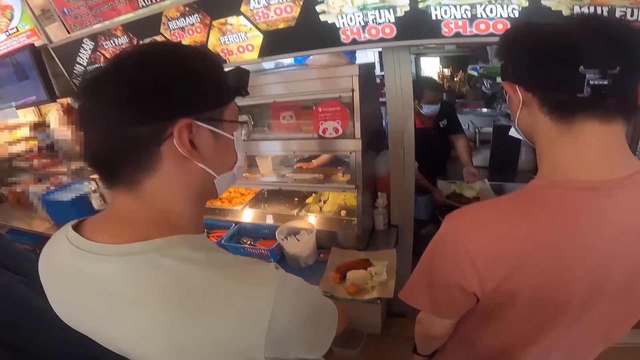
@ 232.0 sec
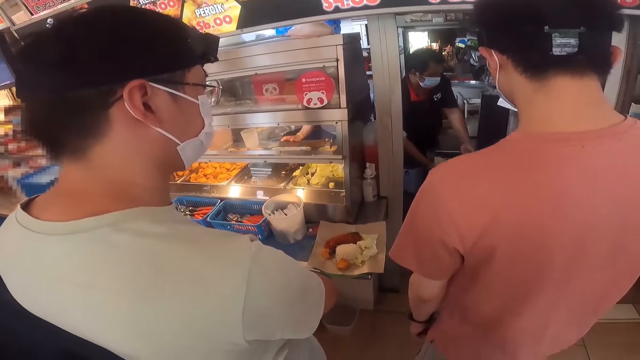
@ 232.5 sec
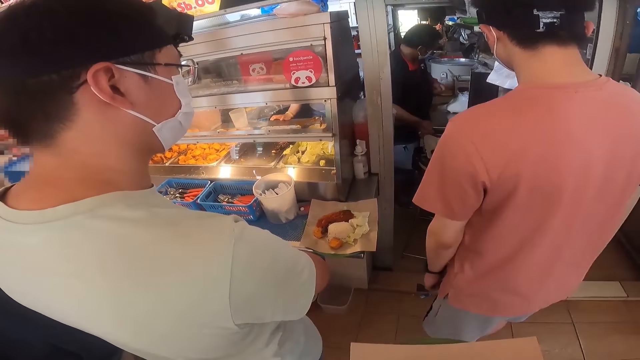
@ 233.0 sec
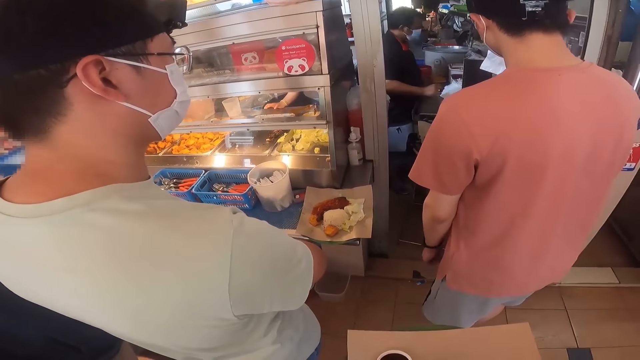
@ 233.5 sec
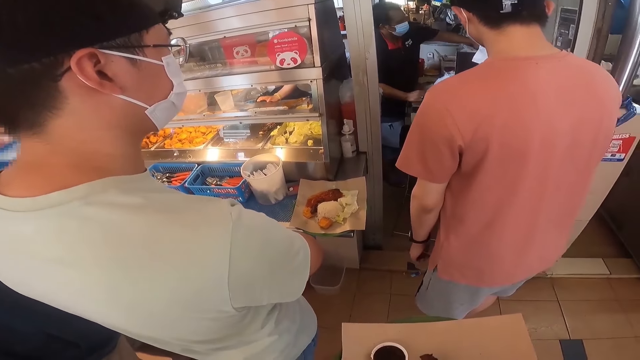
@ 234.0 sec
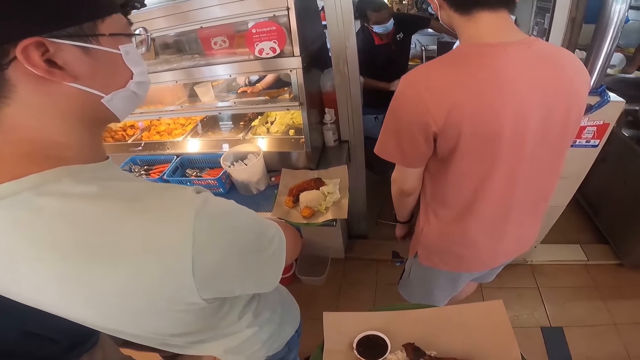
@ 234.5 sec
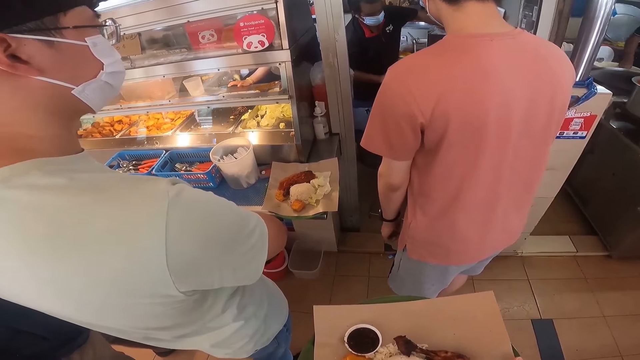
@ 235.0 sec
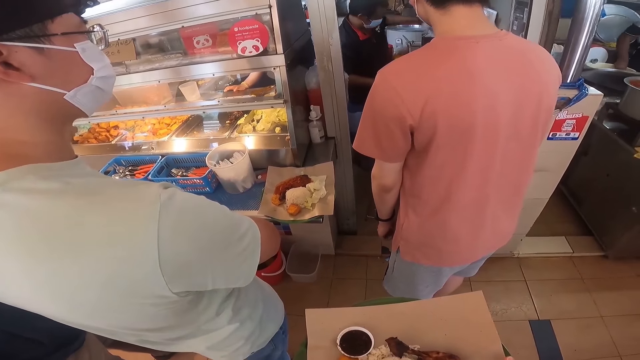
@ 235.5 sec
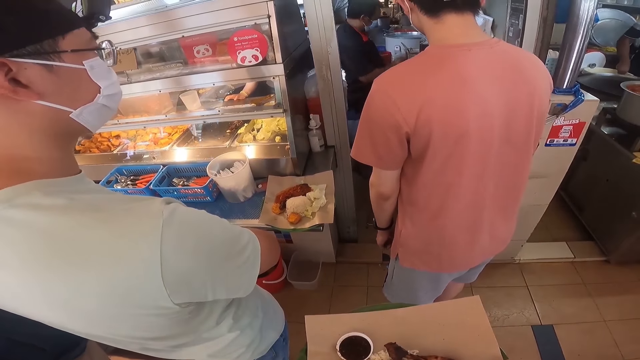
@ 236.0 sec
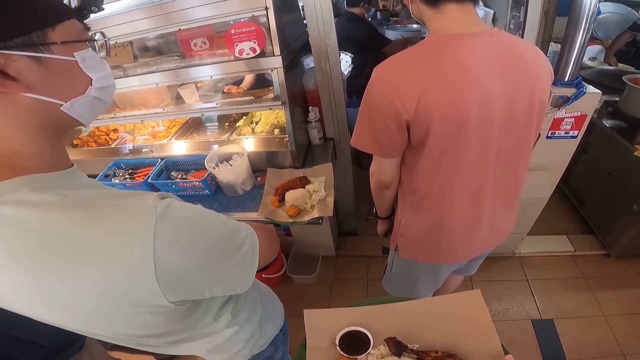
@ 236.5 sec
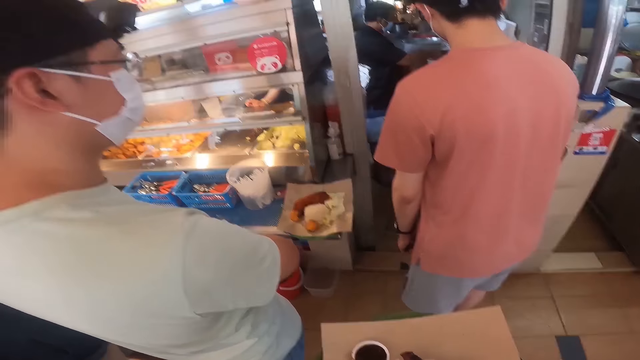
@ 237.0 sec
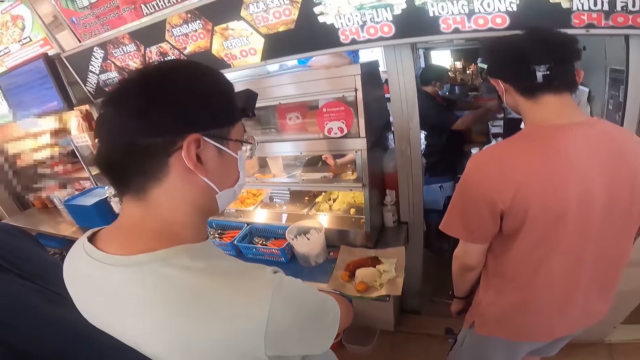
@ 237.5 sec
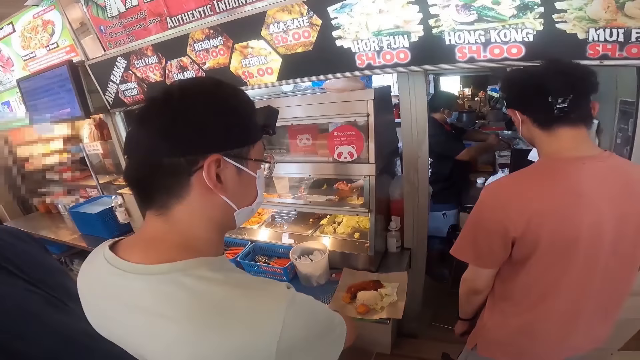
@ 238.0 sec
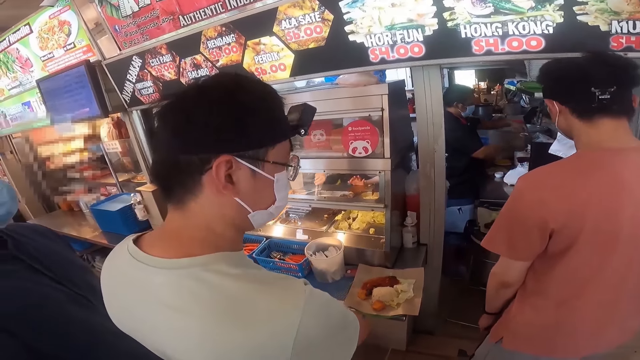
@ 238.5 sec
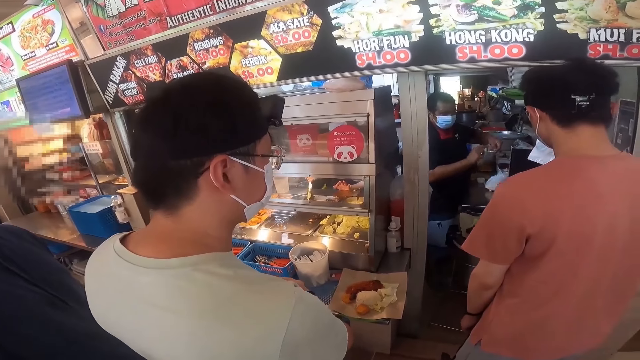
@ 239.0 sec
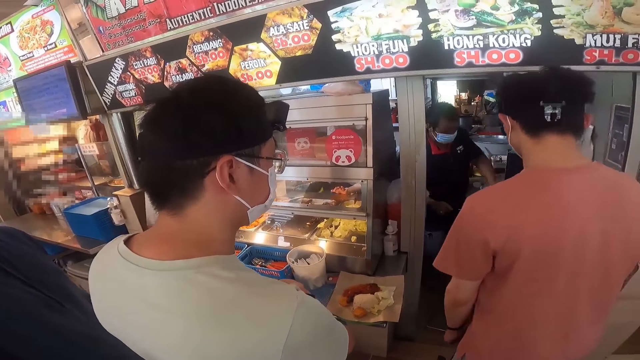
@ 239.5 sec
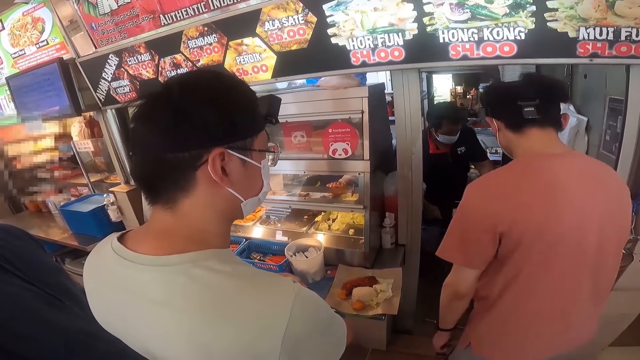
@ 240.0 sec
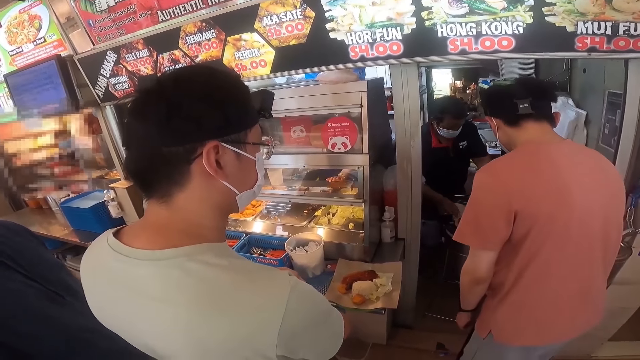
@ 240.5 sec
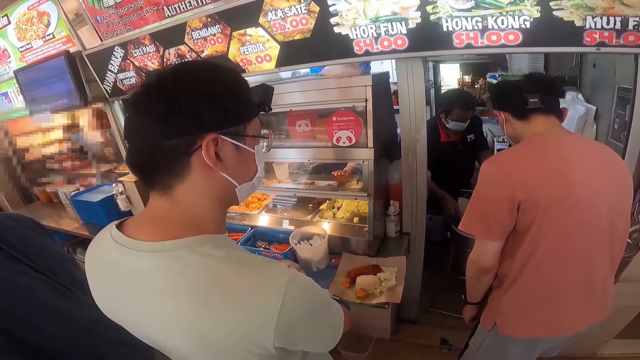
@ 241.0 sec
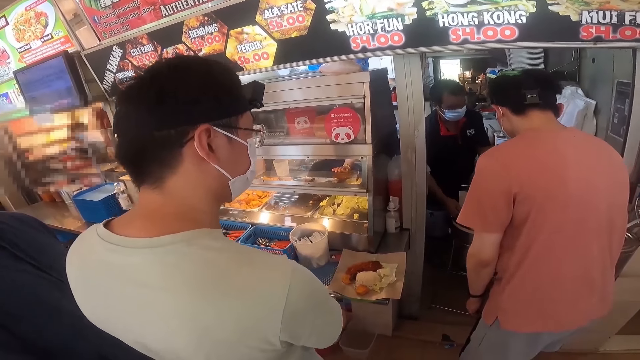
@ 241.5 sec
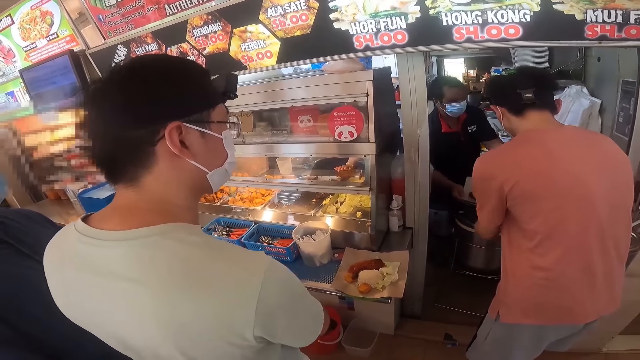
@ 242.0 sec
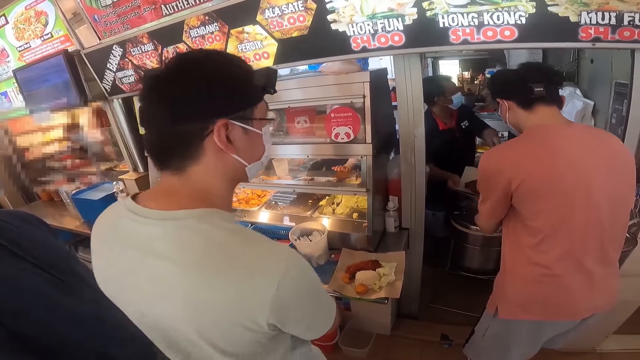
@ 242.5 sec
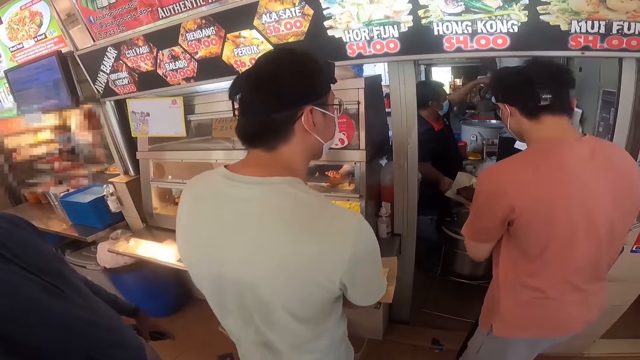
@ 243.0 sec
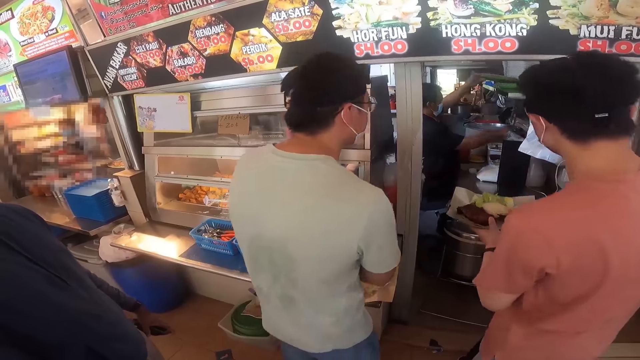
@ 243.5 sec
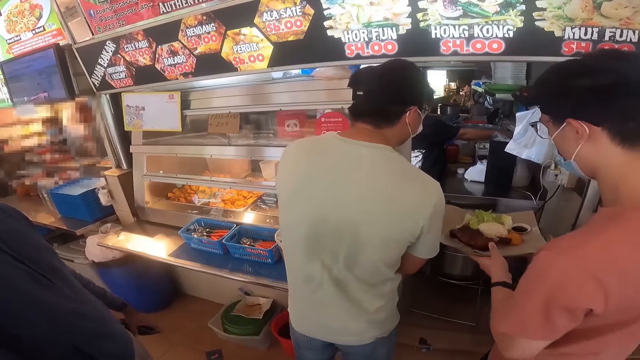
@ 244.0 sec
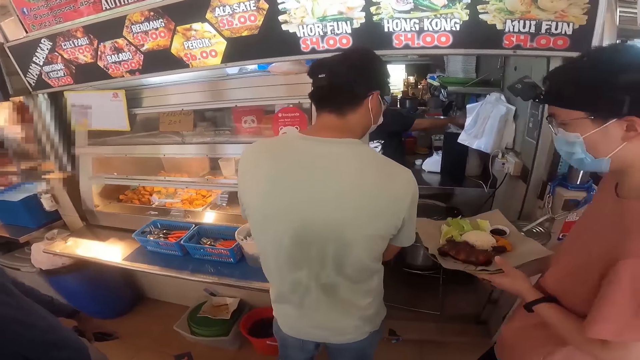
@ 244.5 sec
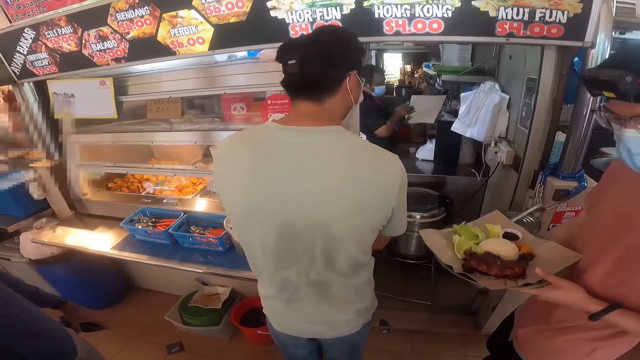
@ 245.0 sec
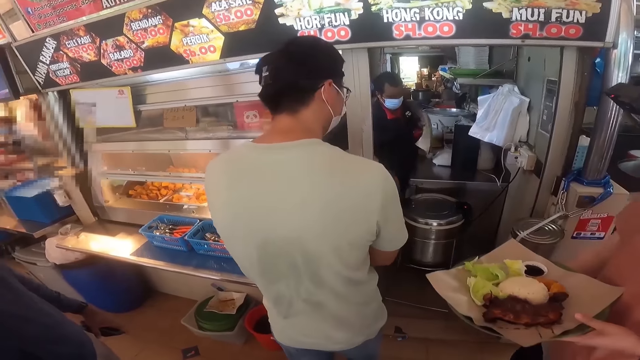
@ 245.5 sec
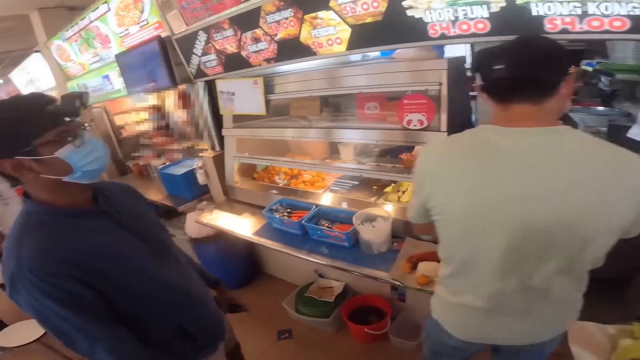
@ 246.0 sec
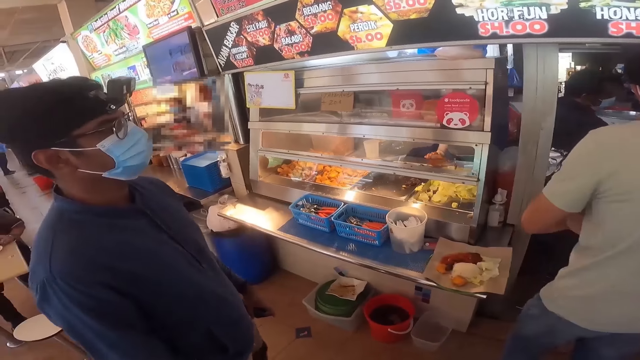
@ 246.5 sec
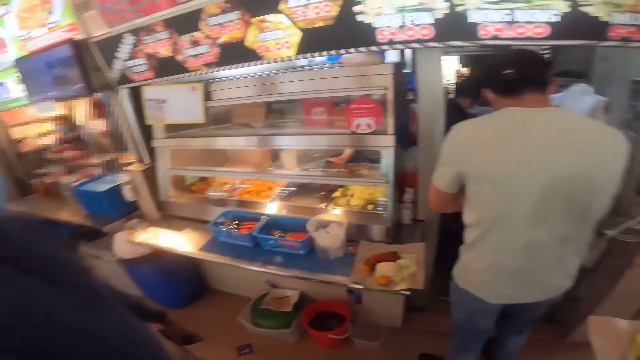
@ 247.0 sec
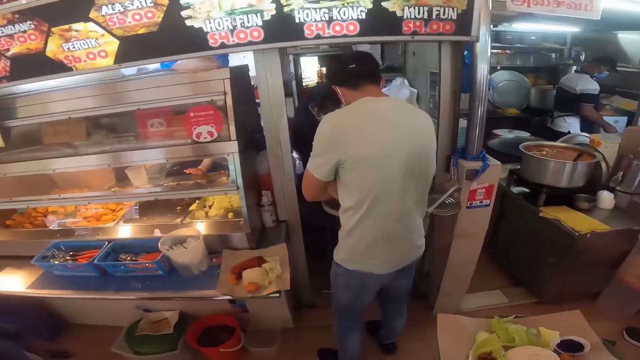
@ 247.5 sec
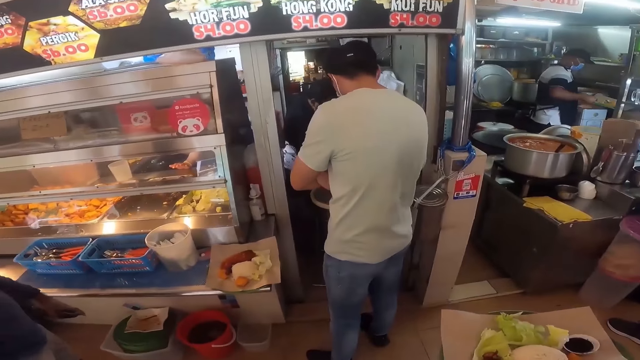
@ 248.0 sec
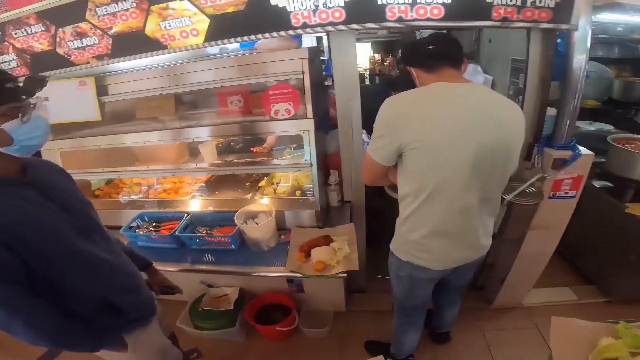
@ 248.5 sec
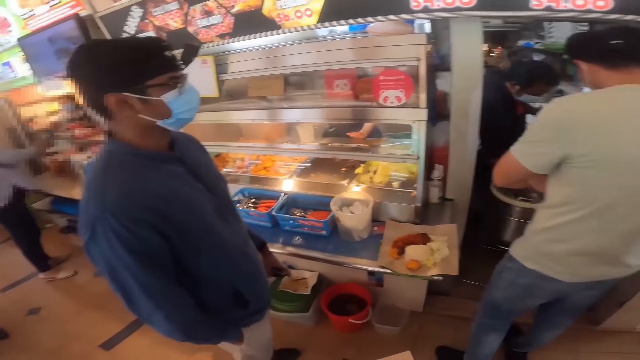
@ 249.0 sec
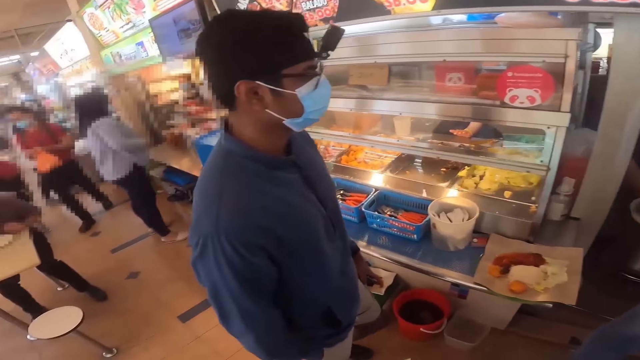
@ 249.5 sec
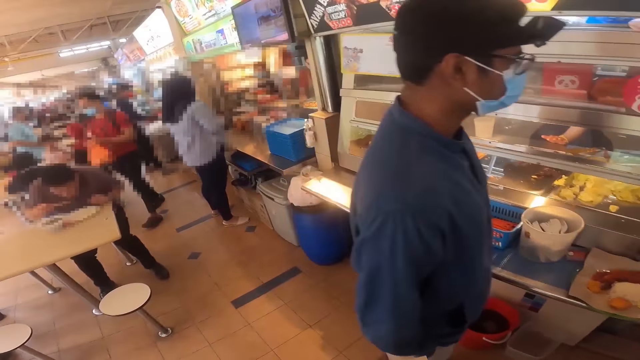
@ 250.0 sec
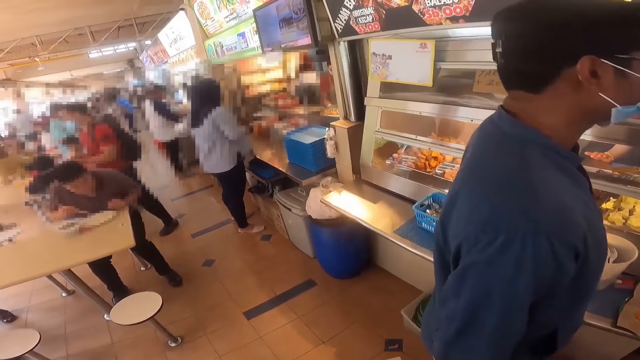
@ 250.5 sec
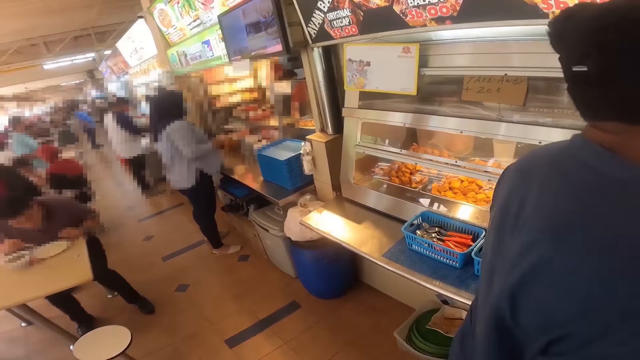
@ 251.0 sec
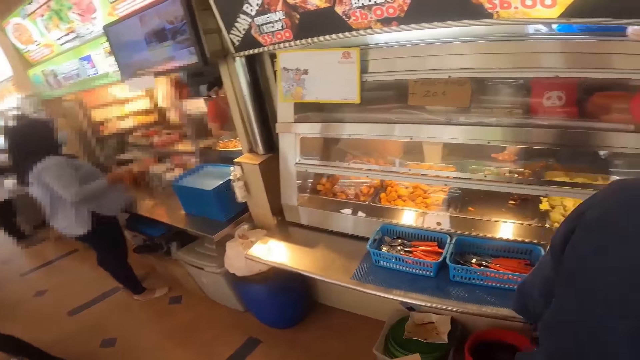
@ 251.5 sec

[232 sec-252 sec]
A man picks food from the waiter. The camera wearer interacts with the waiter.
